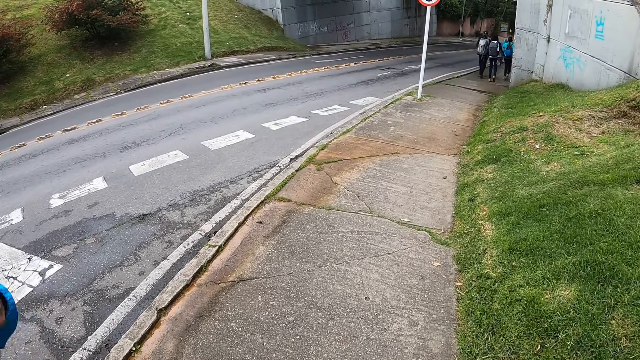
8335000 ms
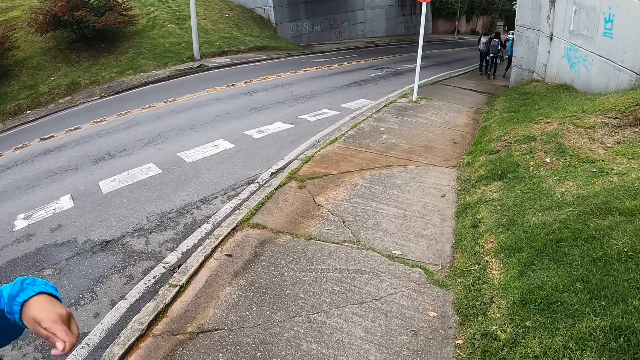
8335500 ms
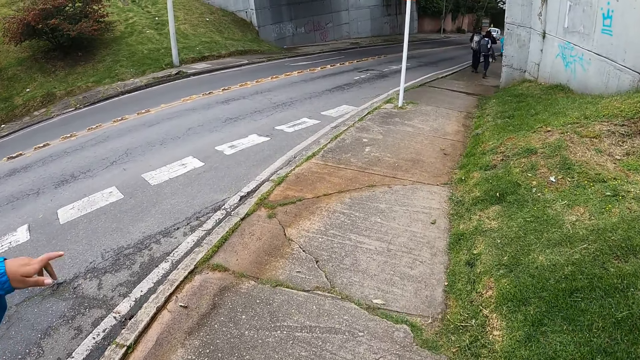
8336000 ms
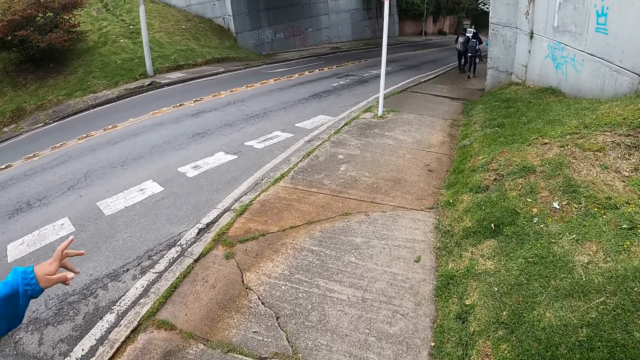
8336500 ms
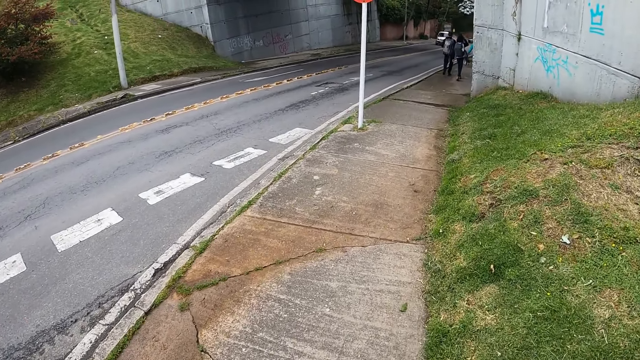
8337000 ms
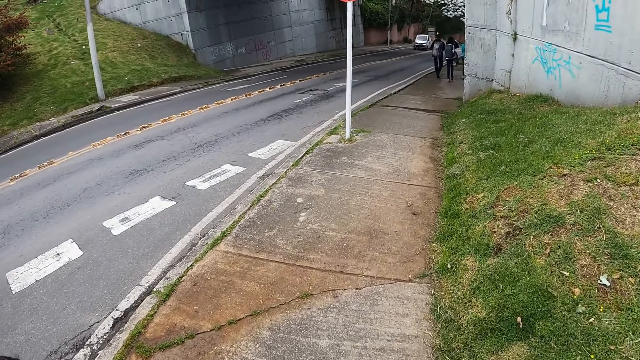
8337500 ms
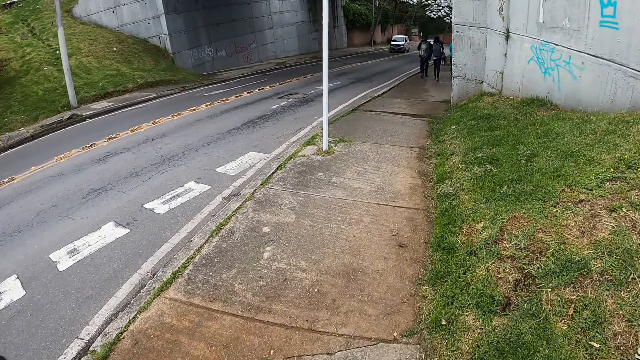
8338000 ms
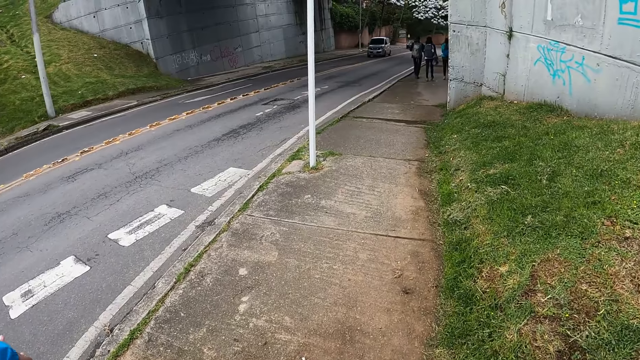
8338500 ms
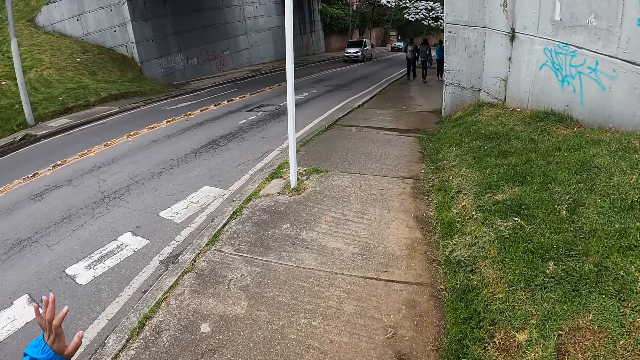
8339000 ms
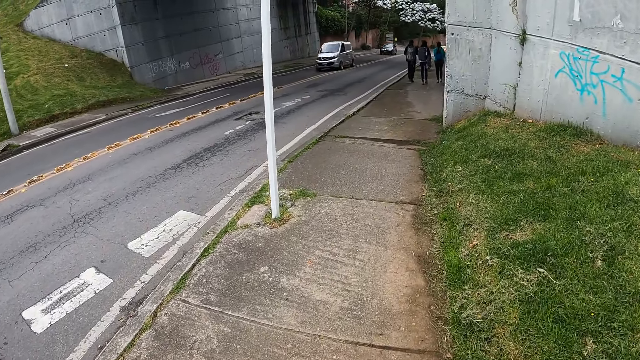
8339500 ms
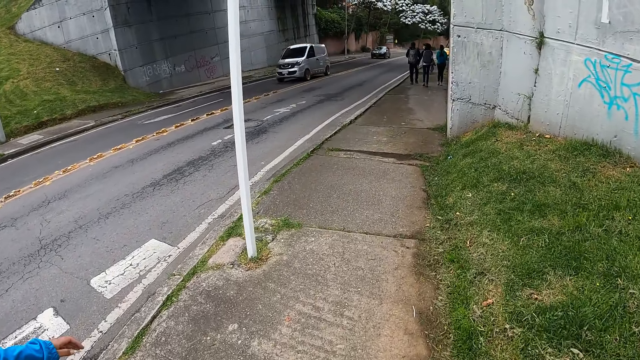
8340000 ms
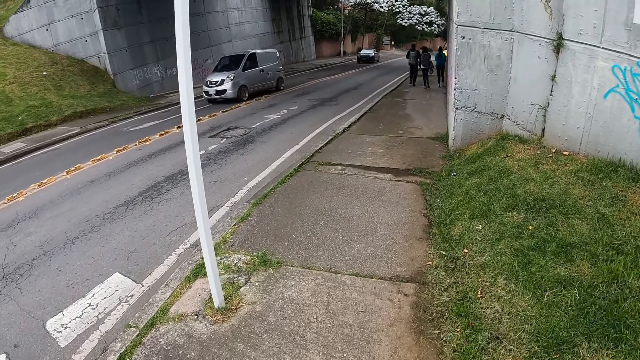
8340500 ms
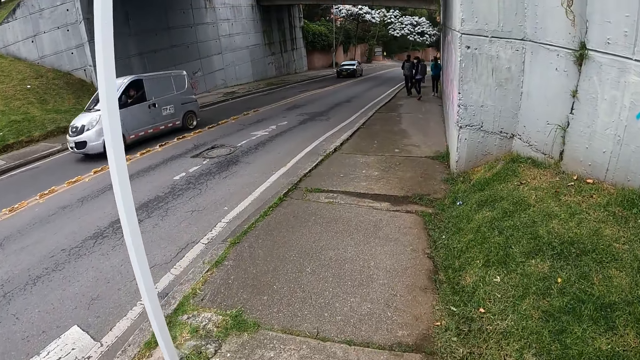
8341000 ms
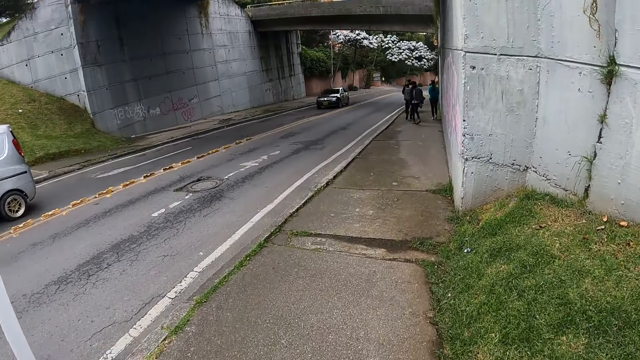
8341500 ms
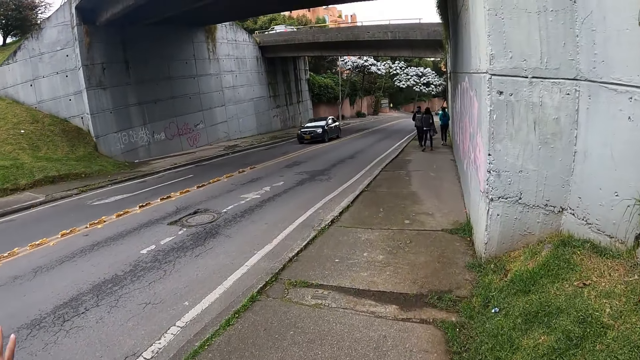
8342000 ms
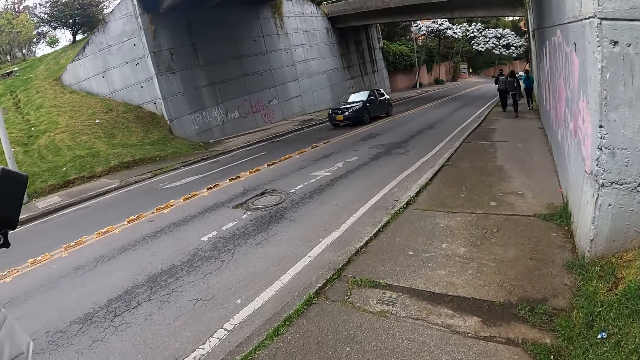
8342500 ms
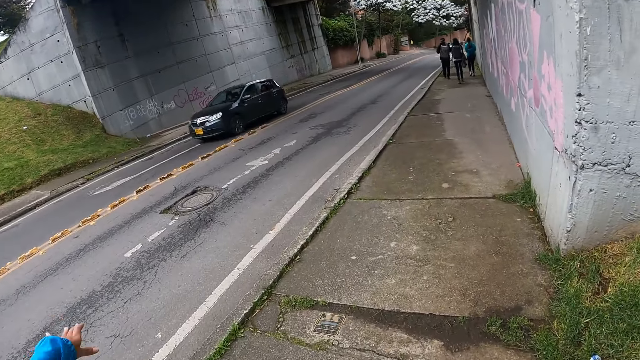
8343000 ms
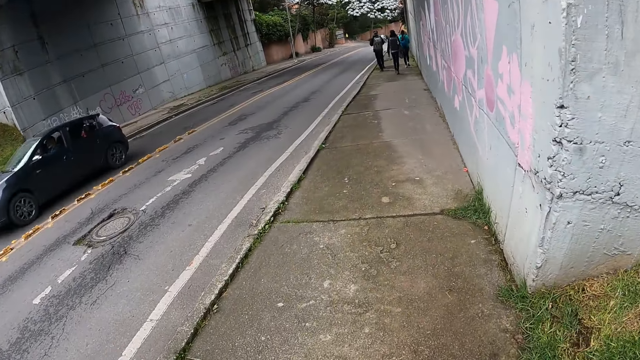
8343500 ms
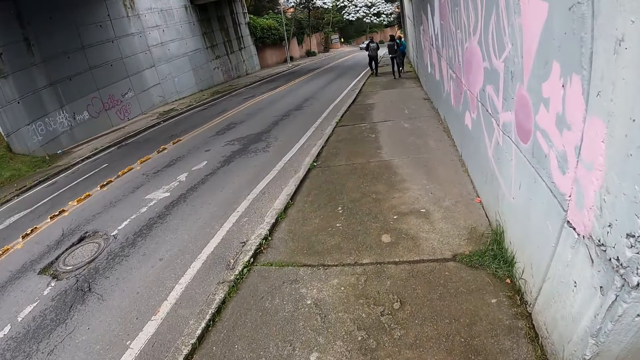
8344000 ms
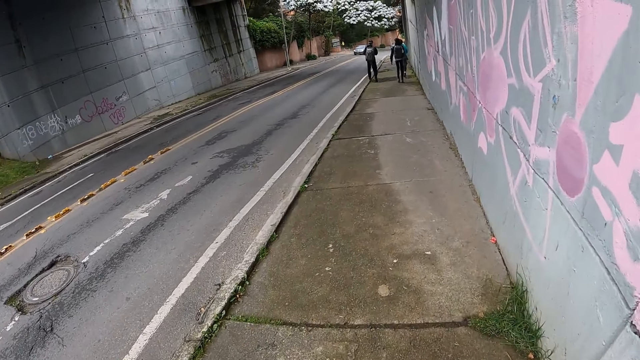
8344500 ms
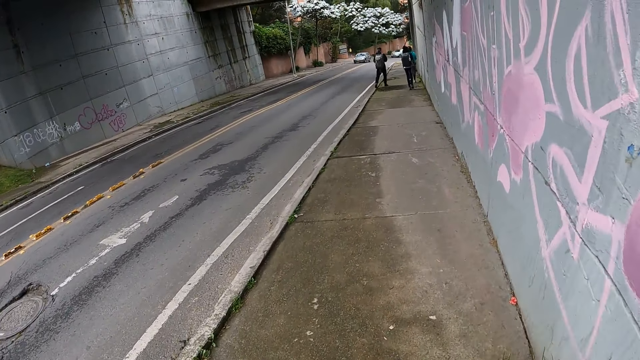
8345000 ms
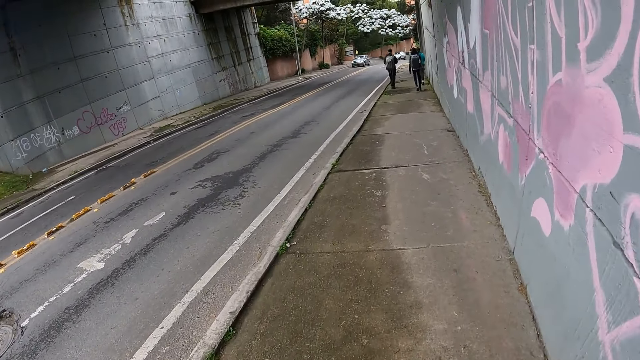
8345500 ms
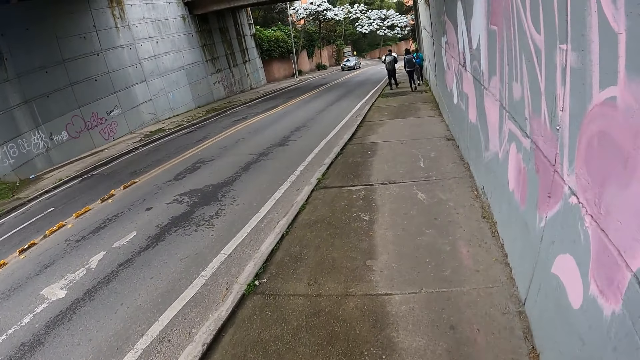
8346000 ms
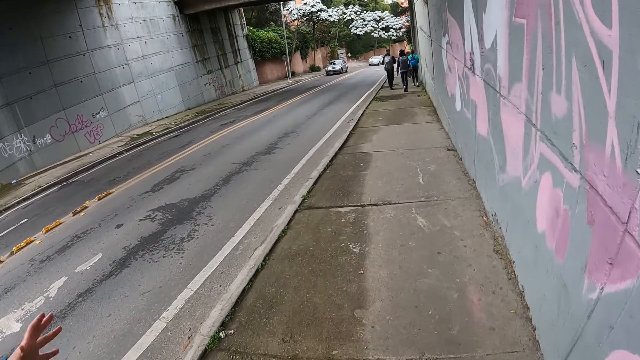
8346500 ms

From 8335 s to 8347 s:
A woman converses with the camera wearer. The camera wearer walks along the road with the woman. The woman converses with the camera wearer.

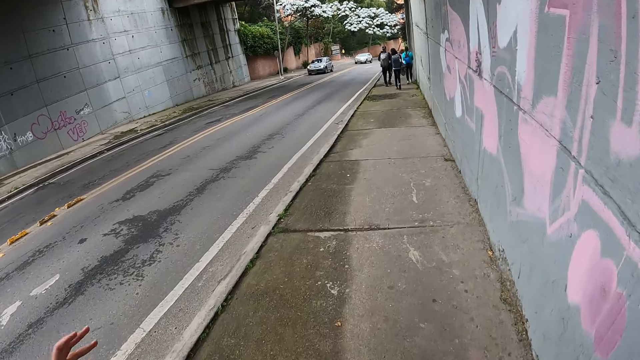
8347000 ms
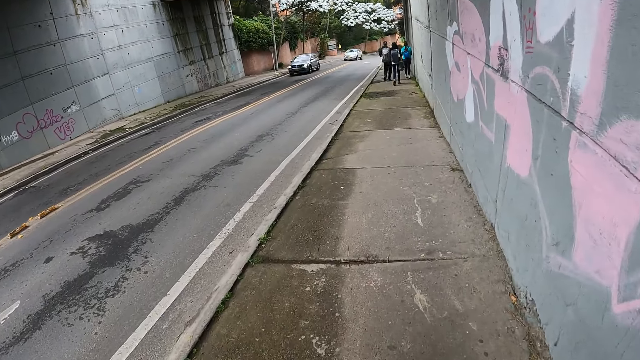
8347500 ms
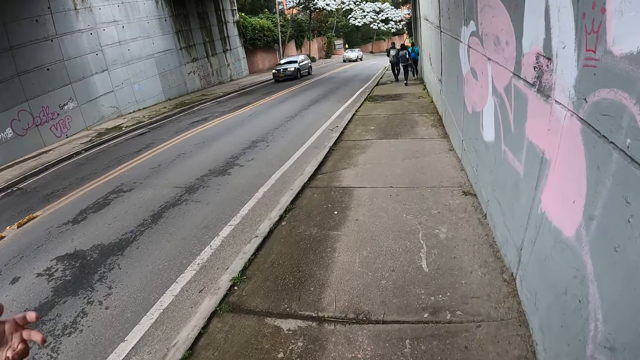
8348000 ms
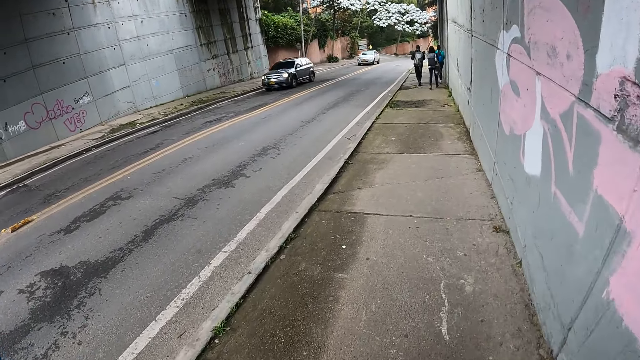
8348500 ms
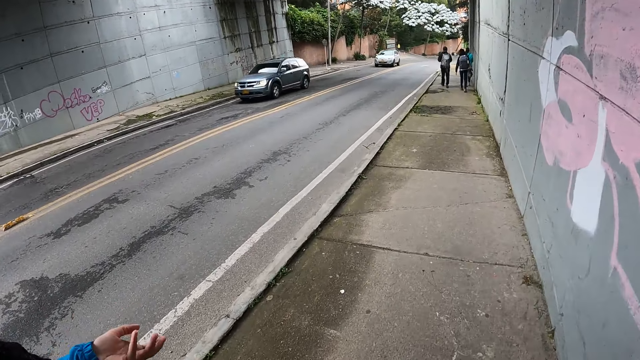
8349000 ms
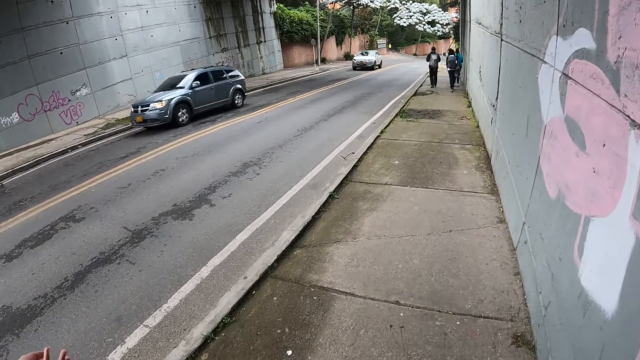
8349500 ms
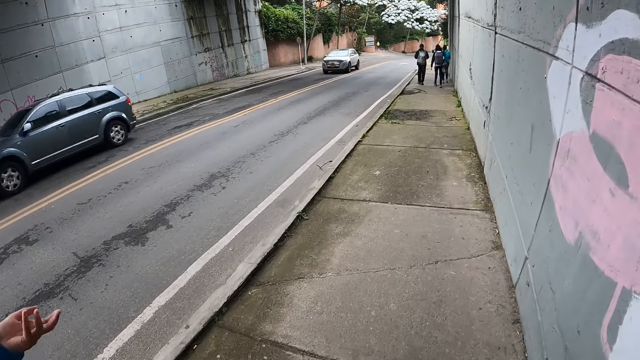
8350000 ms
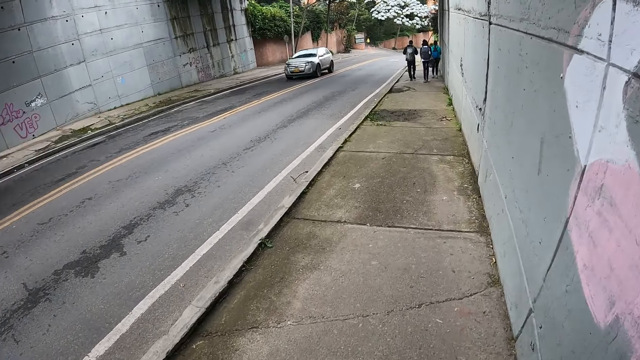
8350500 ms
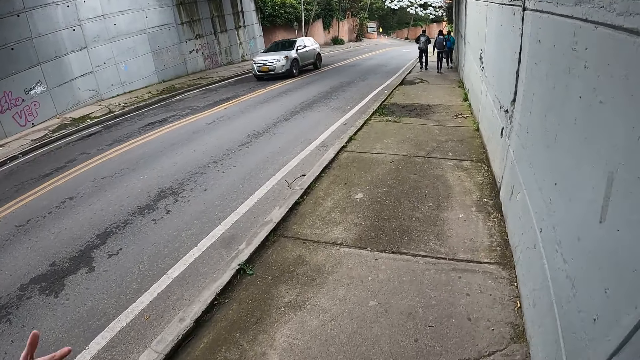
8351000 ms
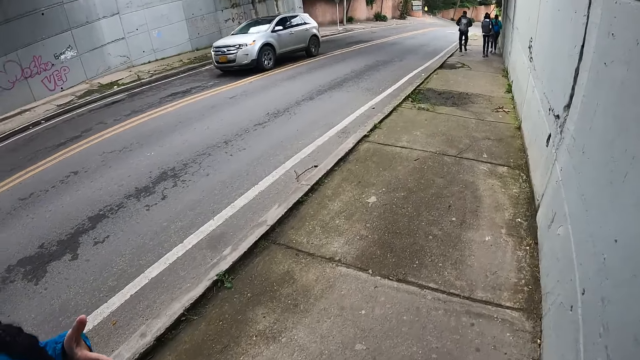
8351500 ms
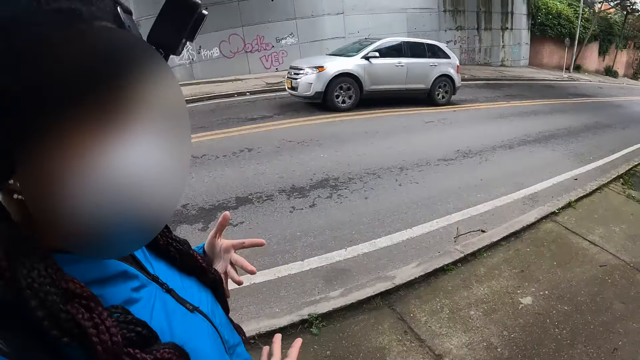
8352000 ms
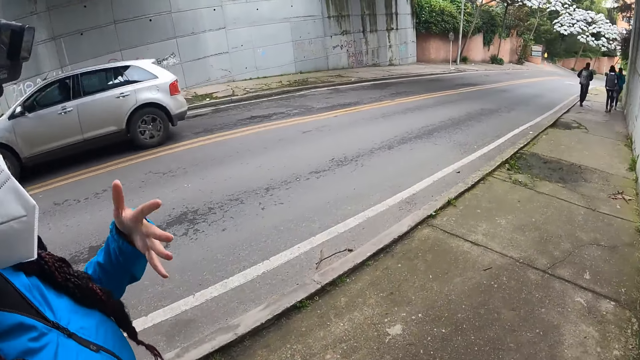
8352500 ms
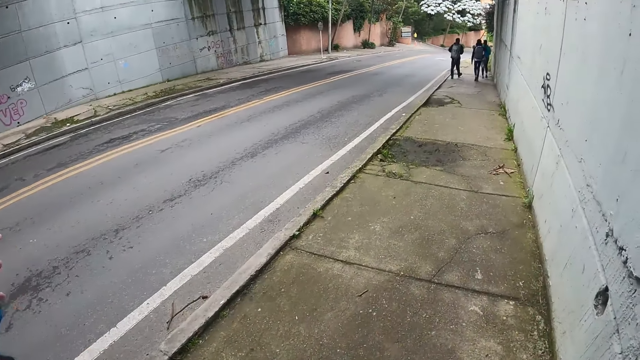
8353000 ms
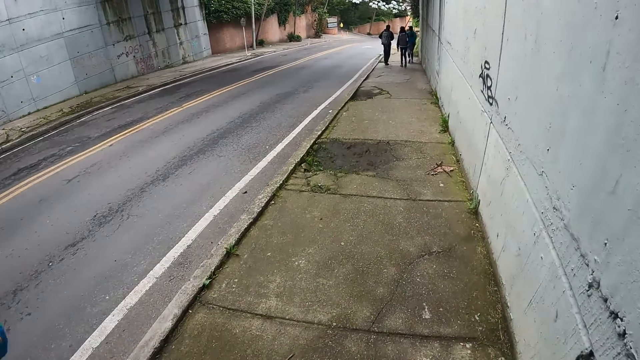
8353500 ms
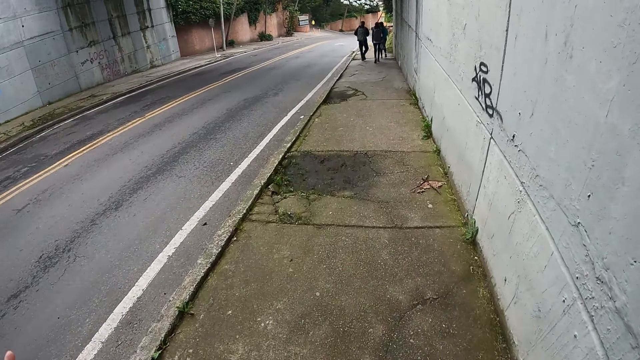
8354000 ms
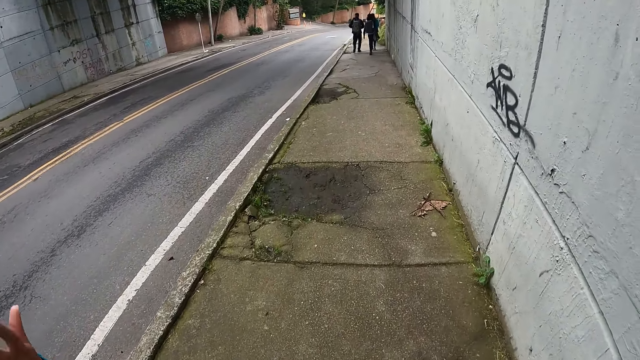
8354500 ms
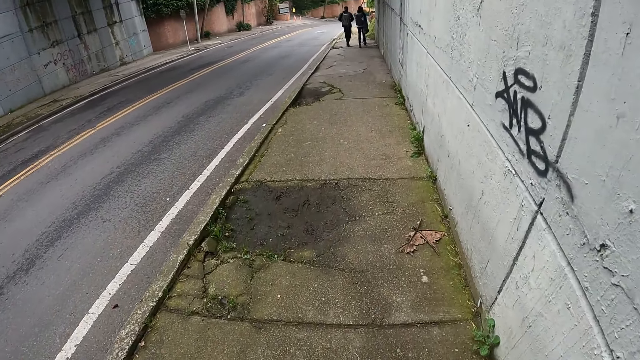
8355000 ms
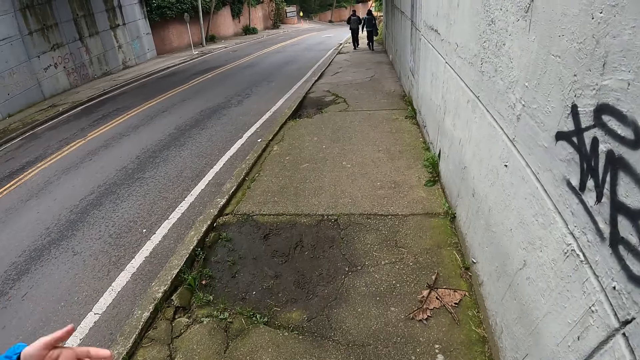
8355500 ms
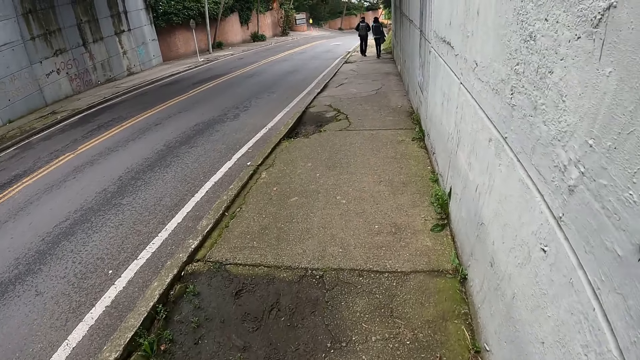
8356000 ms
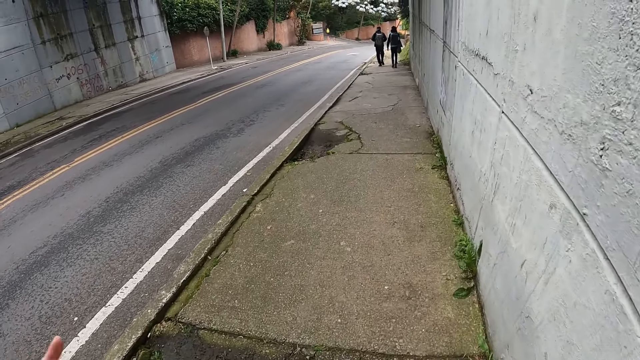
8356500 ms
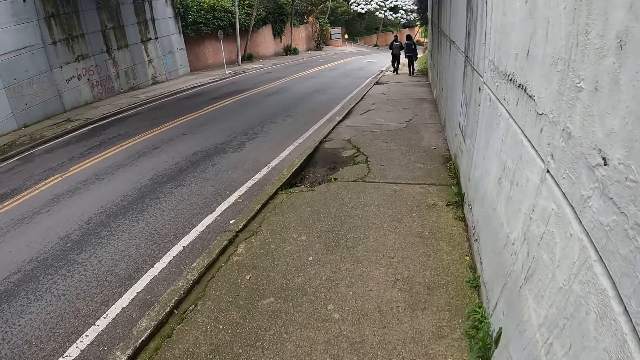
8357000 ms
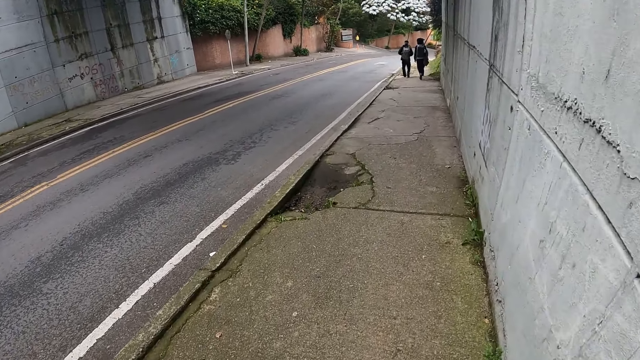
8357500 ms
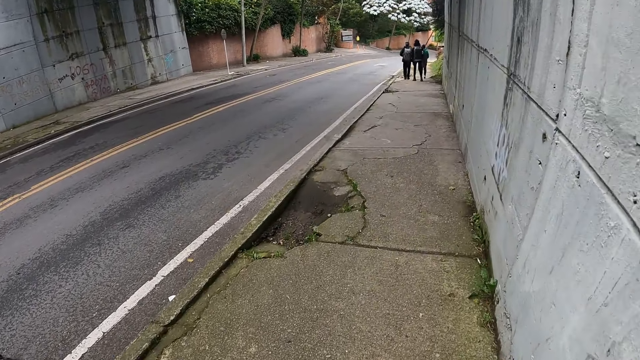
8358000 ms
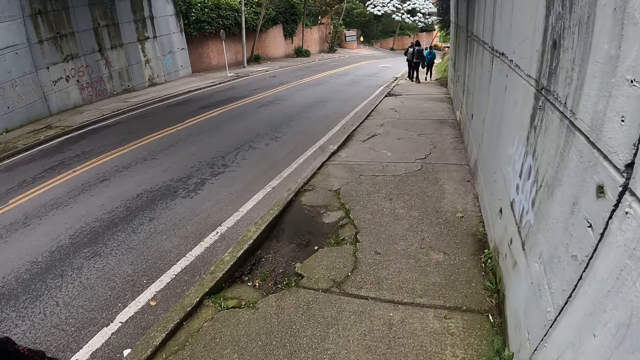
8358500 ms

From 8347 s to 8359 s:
The camera wearer walks along the road with a woman. The woman converses with the camera wearer. The camera wearer walks along the road with the woman. The woman converses with the camera wearer.
